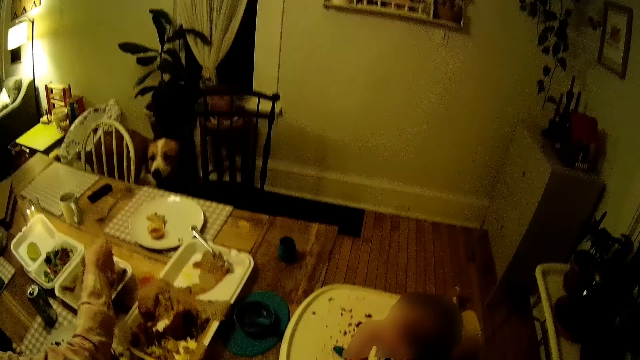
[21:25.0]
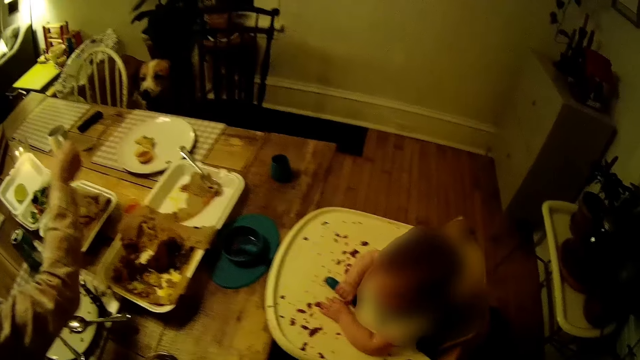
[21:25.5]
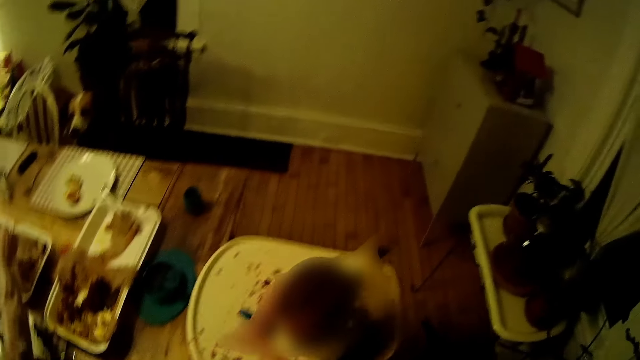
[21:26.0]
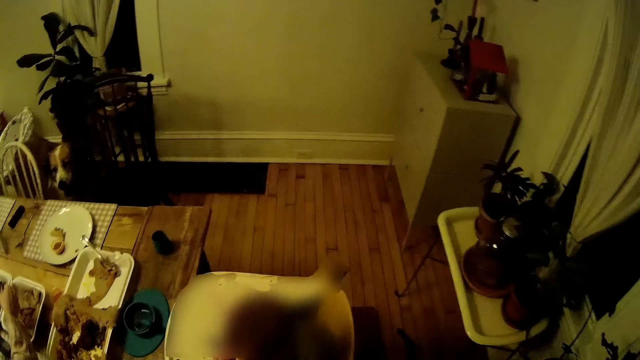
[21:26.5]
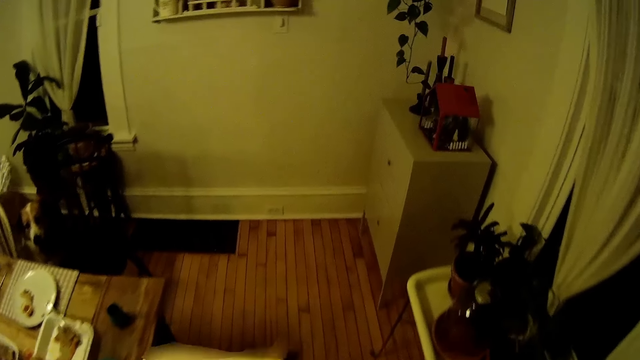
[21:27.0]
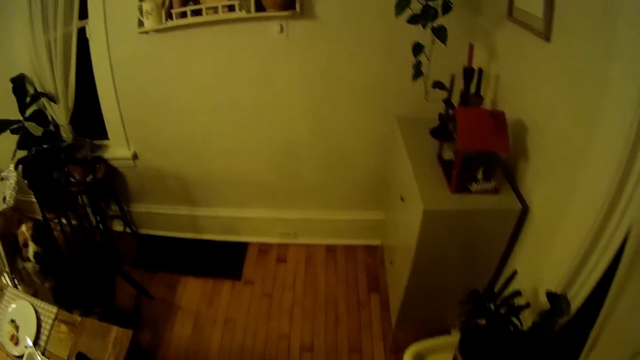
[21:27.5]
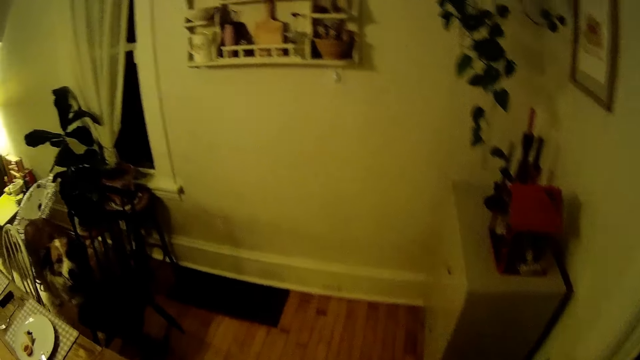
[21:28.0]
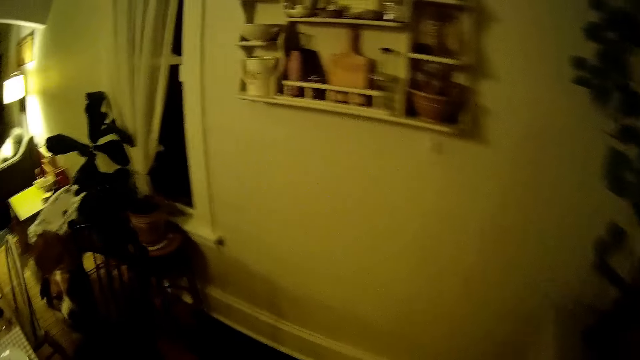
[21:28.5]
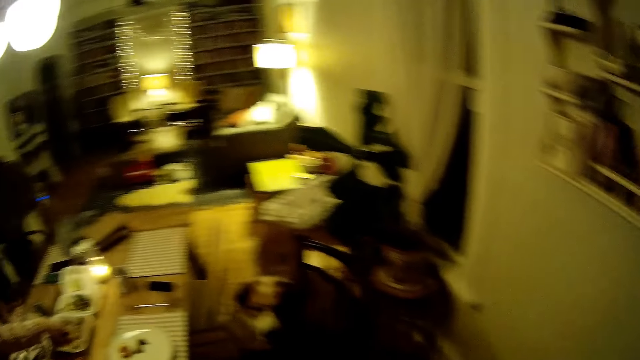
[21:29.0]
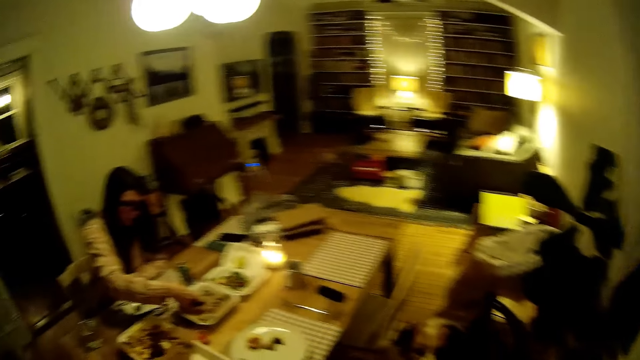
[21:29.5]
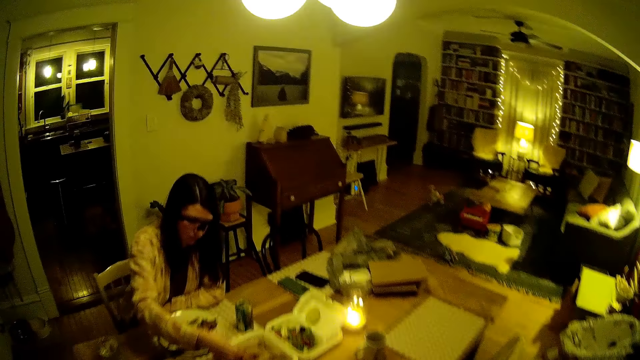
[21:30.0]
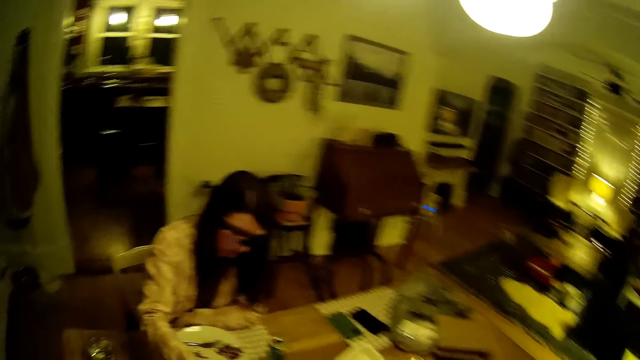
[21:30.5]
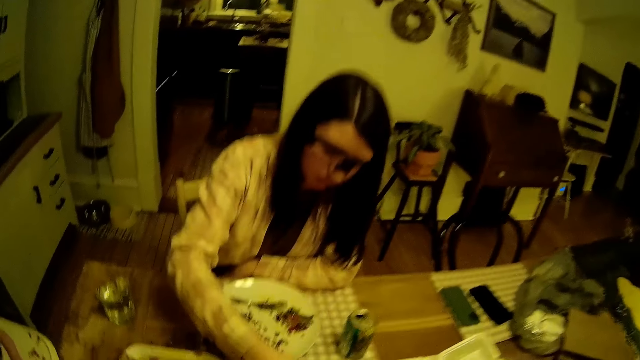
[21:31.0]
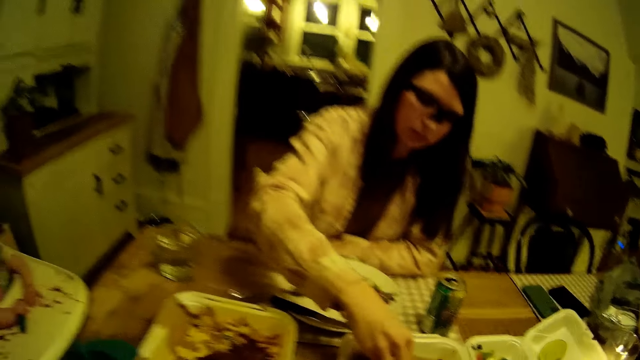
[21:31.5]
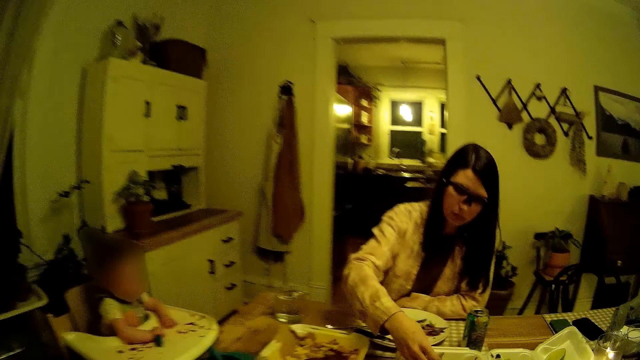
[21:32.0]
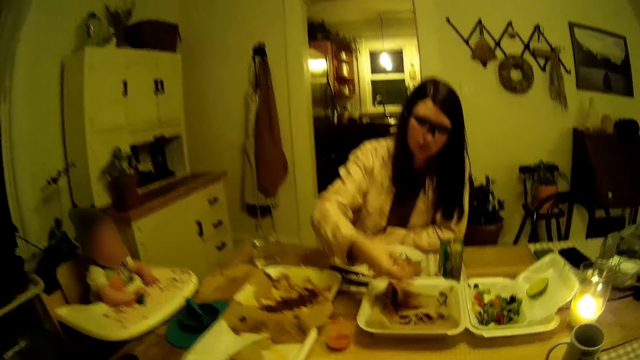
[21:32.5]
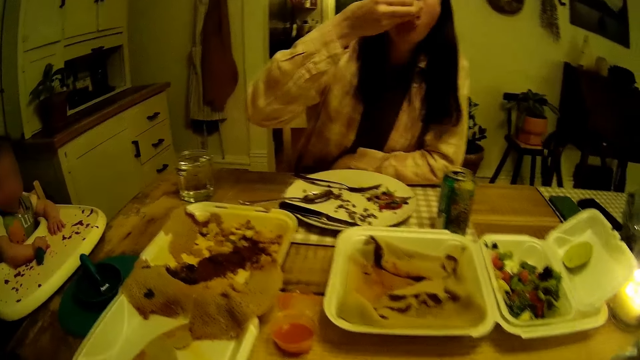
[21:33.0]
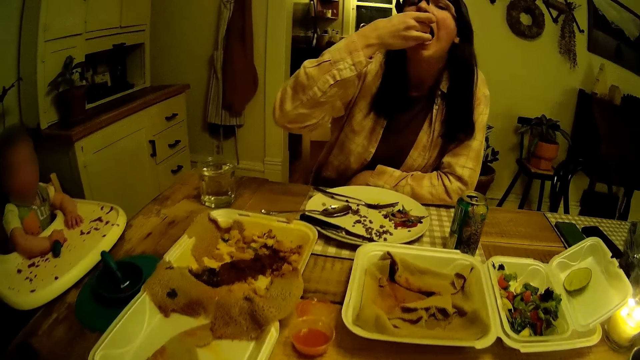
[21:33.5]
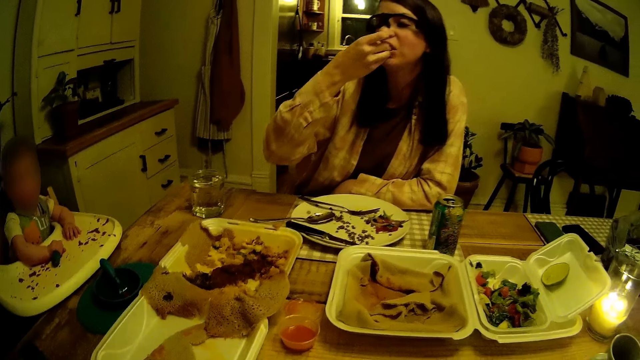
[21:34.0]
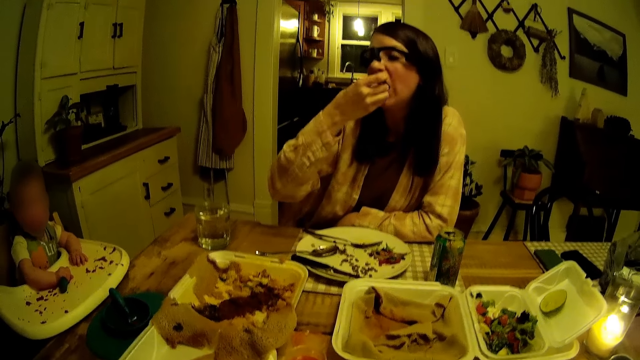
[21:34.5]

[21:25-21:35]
The camera wearer puts a glass of water on the table. They sit on a chair. The woman eats the flatbread.

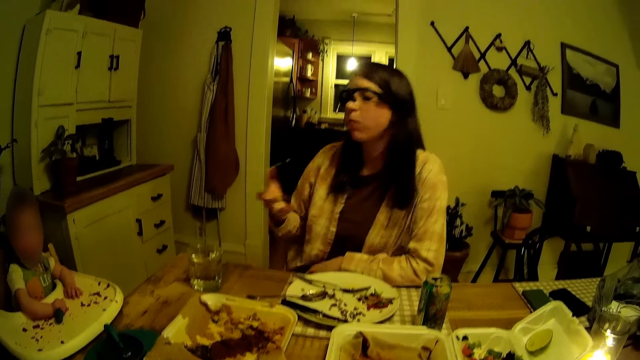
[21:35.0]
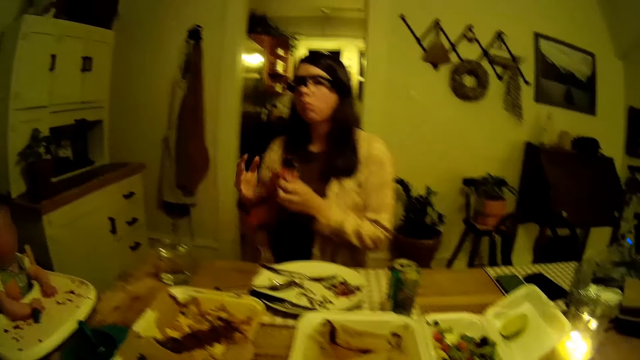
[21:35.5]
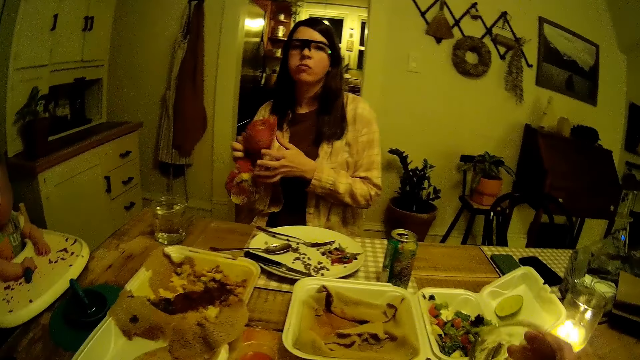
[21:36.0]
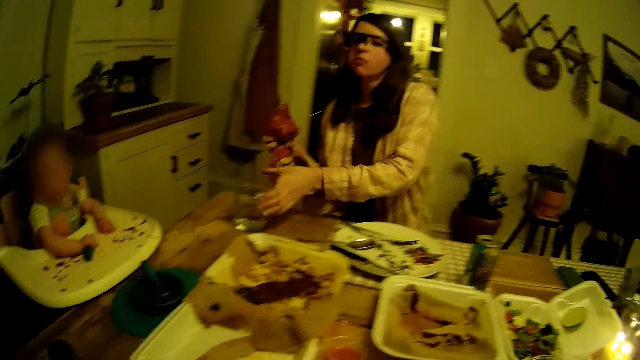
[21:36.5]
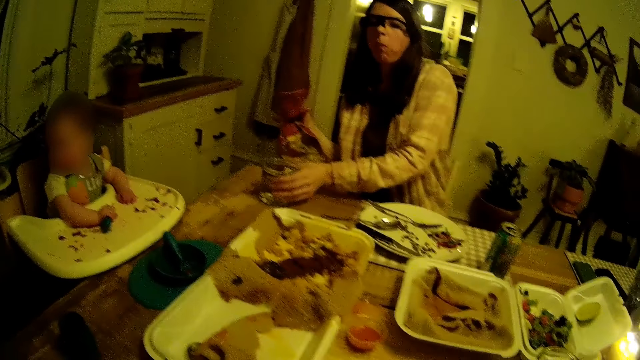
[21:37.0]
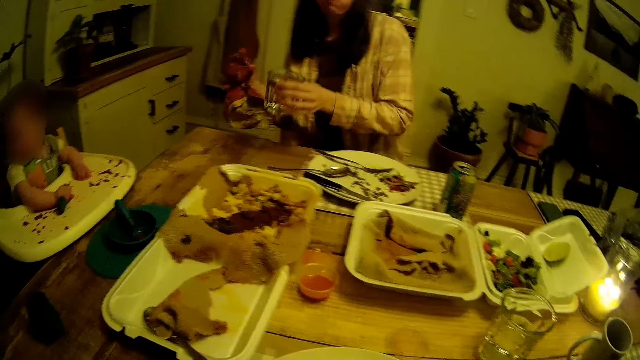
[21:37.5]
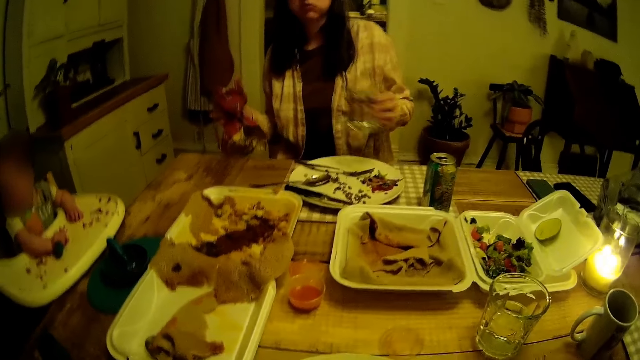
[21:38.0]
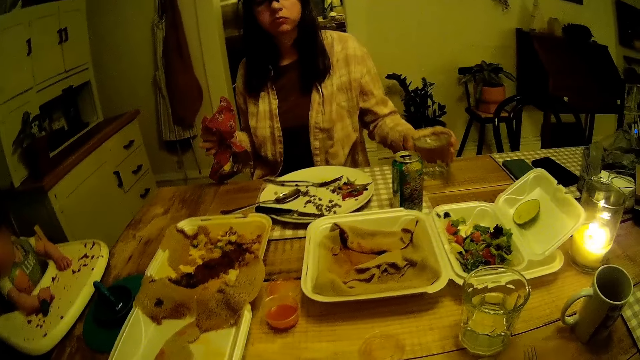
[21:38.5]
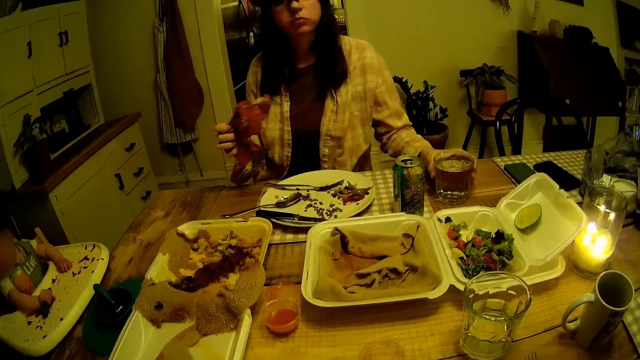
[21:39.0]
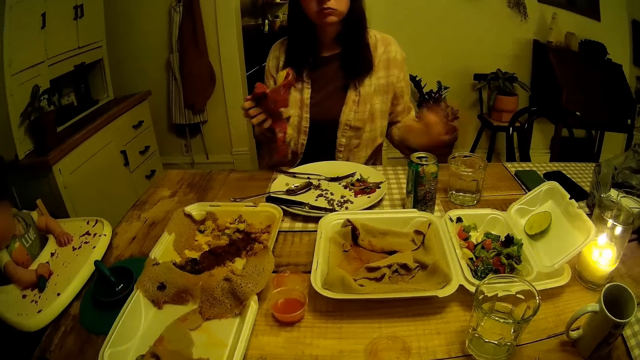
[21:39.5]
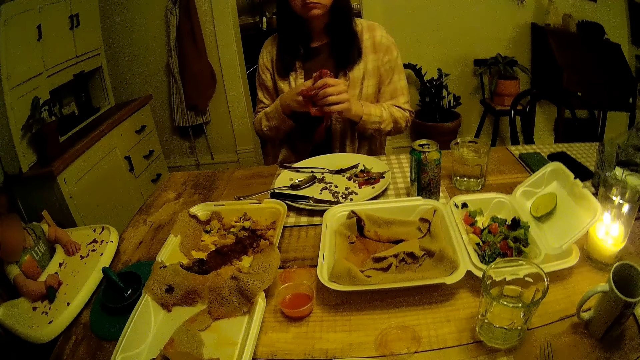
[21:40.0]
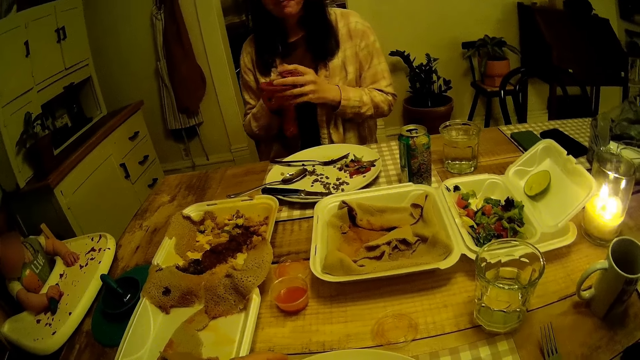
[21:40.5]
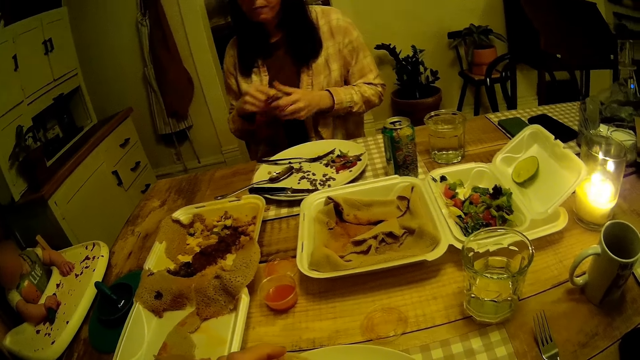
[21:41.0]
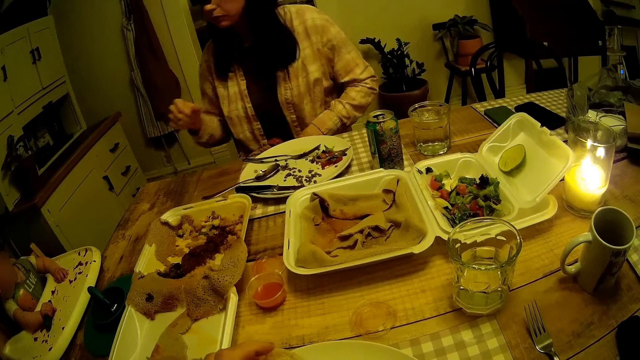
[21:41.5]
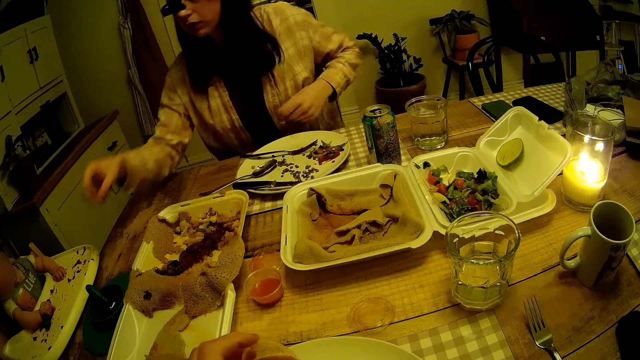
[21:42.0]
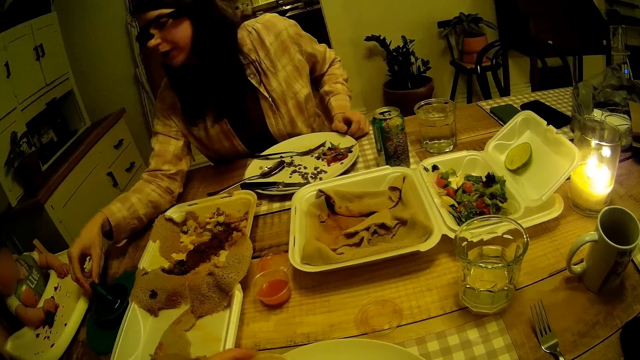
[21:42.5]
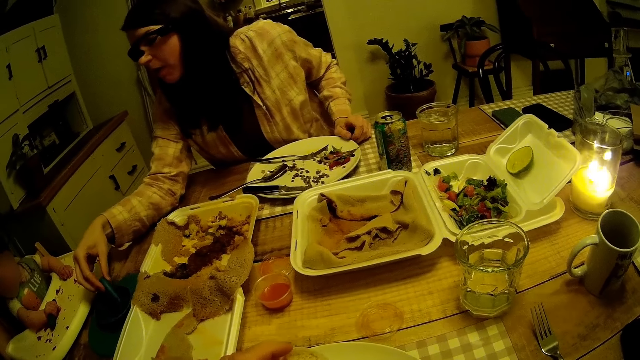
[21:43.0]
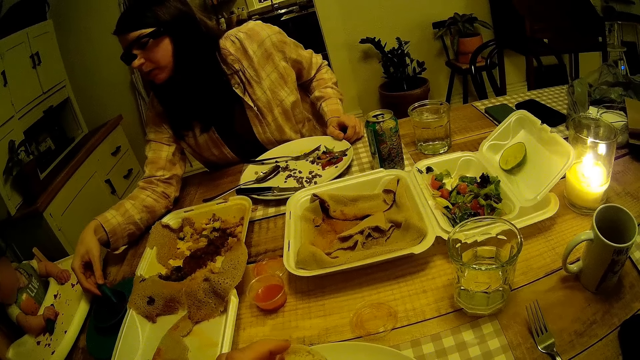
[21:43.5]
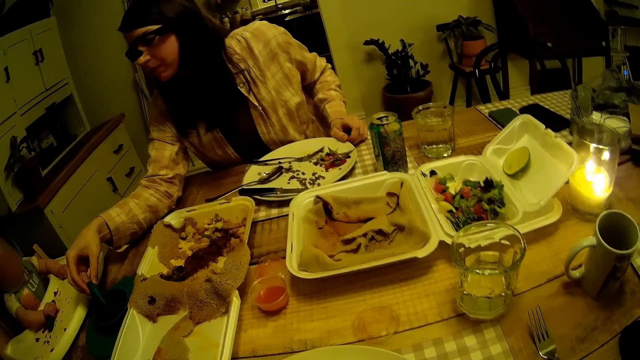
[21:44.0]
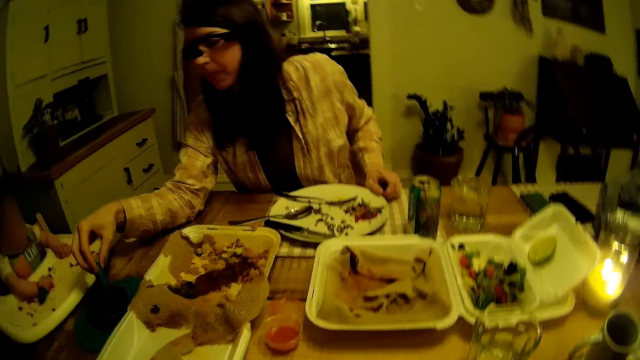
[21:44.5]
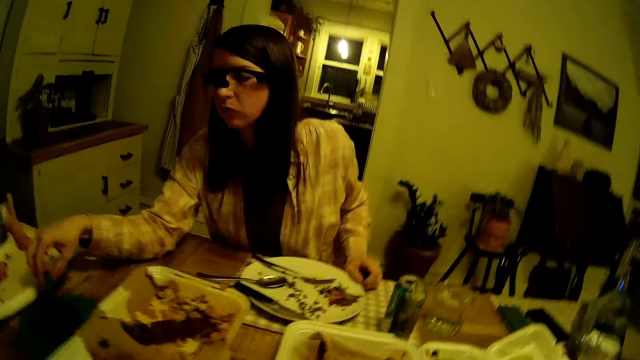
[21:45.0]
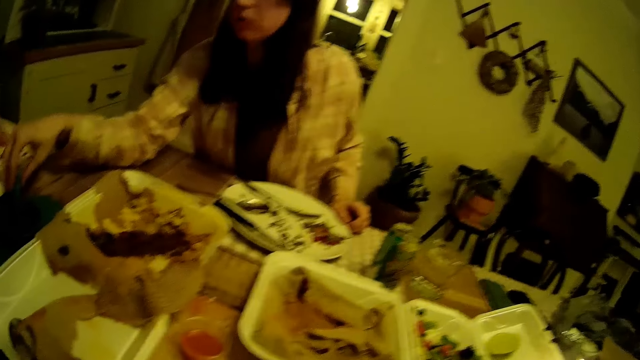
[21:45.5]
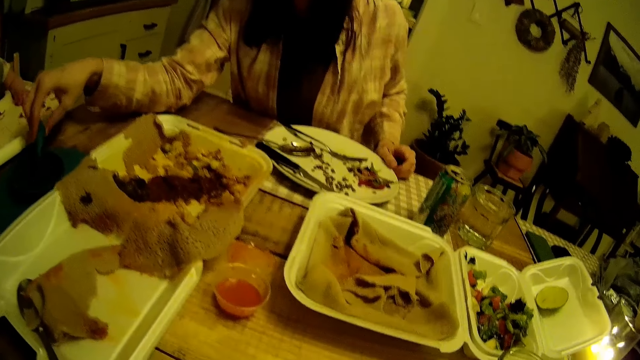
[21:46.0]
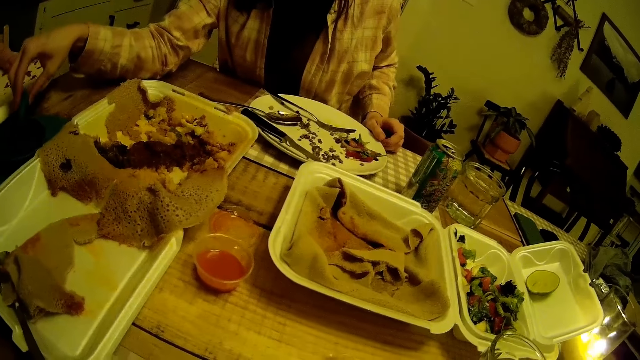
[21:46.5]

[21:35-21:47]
The camera wearer puts the glass of water on the table. The woman swipes her hands with the napkin. She takes a glass or cup of water on the table. She moves the cup of water on the table with her left hand. She puts the glass of water on the table. She swipes her hands with the napkin or table cloth. She holds the plastic spoon with her right hand. She touches the spoon.
